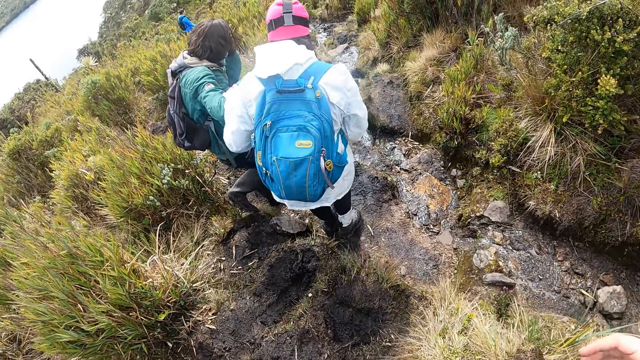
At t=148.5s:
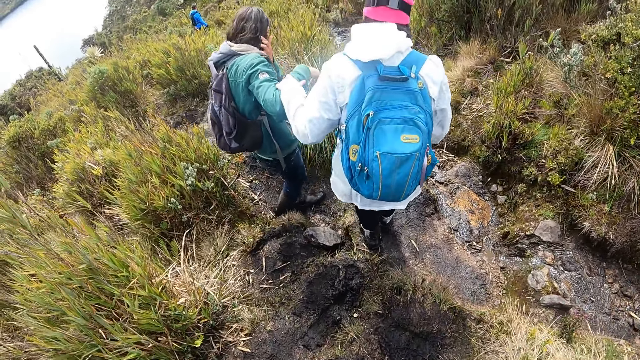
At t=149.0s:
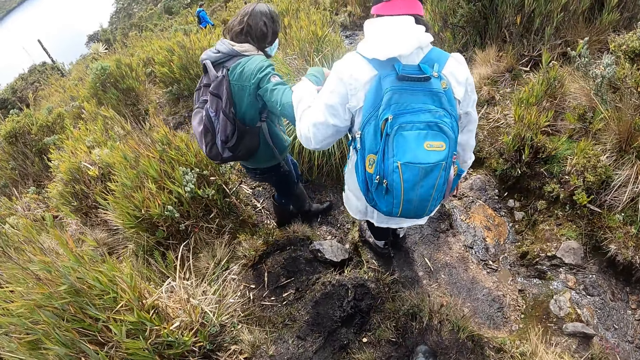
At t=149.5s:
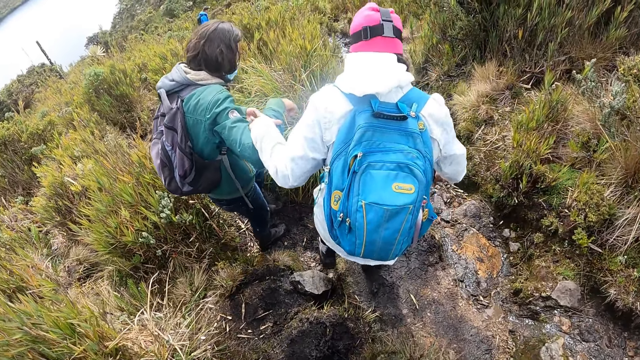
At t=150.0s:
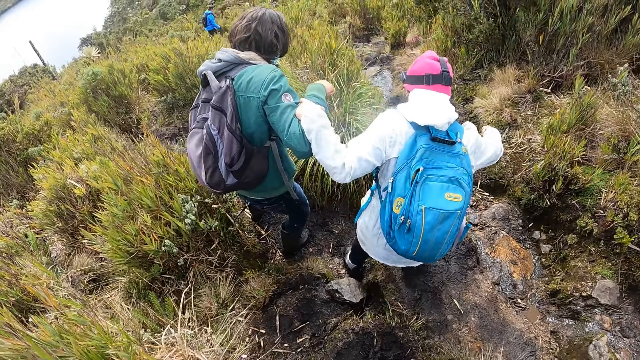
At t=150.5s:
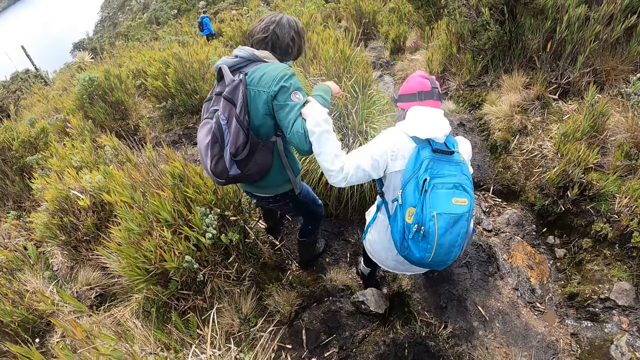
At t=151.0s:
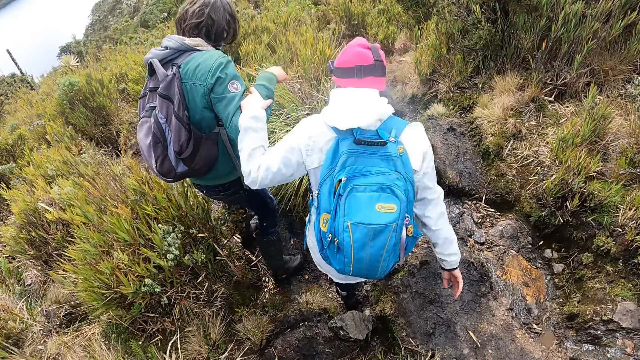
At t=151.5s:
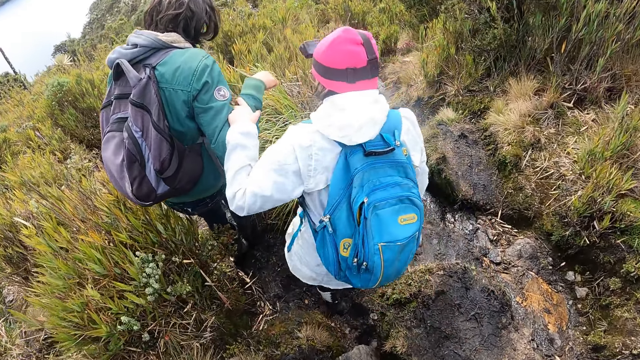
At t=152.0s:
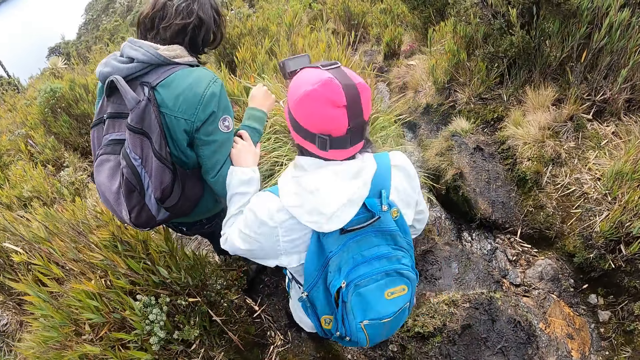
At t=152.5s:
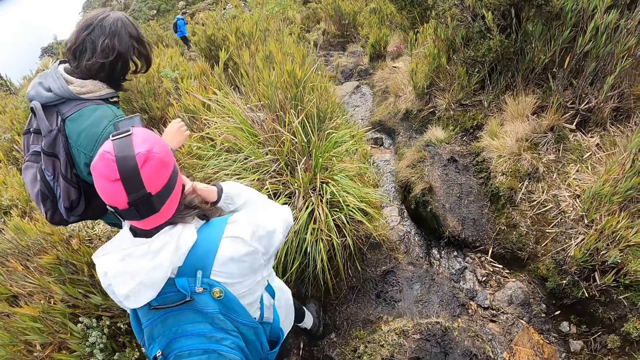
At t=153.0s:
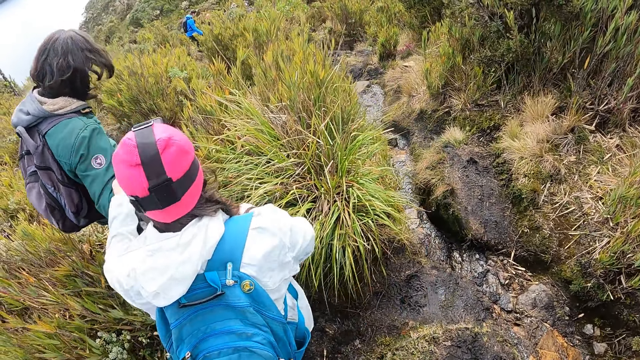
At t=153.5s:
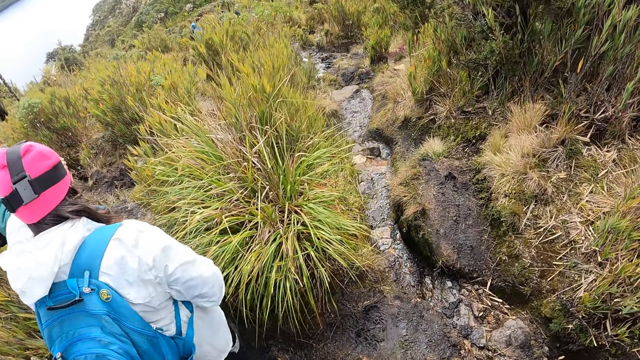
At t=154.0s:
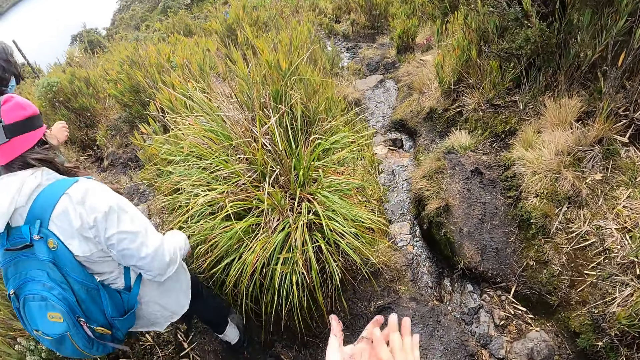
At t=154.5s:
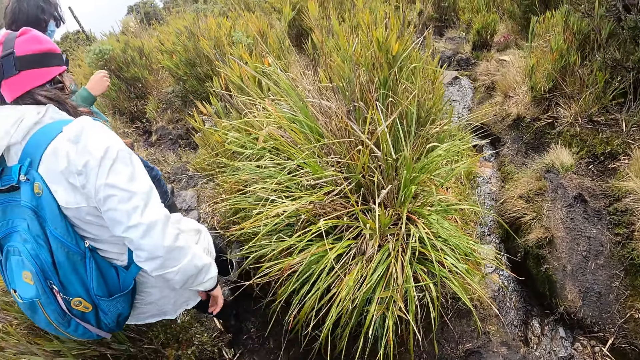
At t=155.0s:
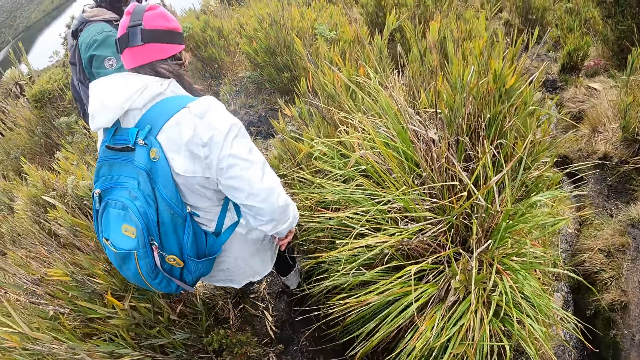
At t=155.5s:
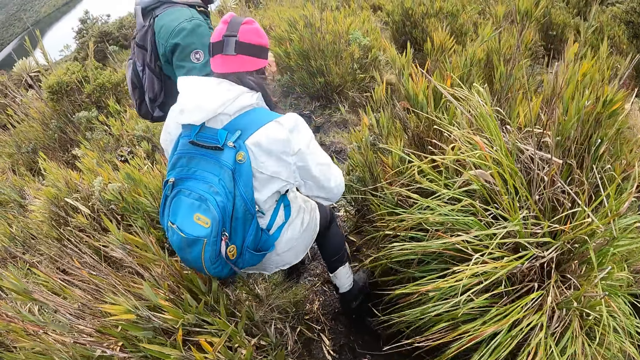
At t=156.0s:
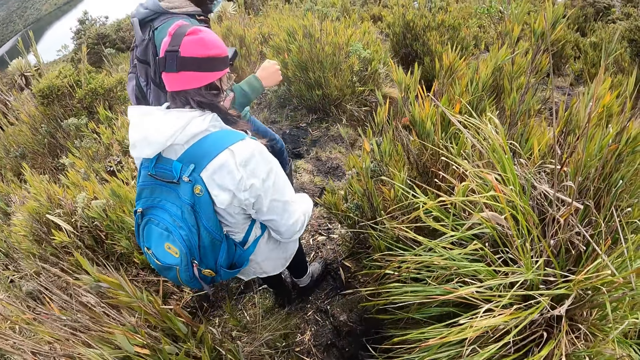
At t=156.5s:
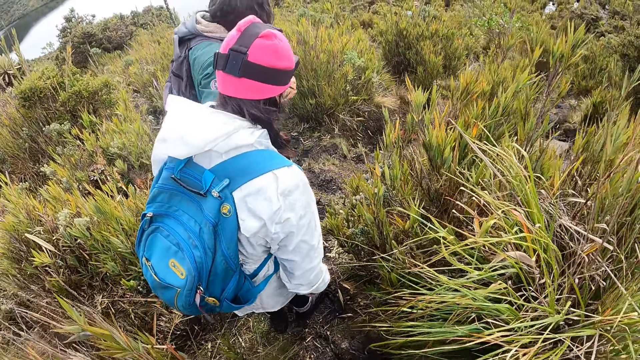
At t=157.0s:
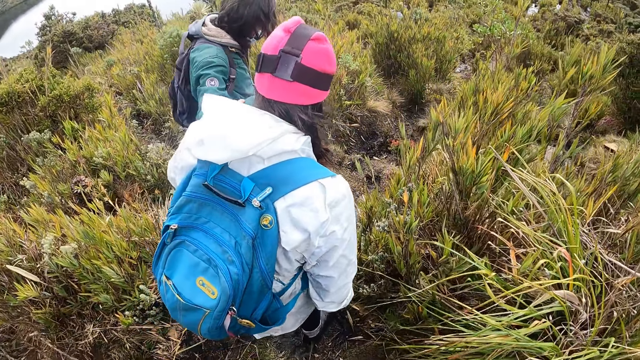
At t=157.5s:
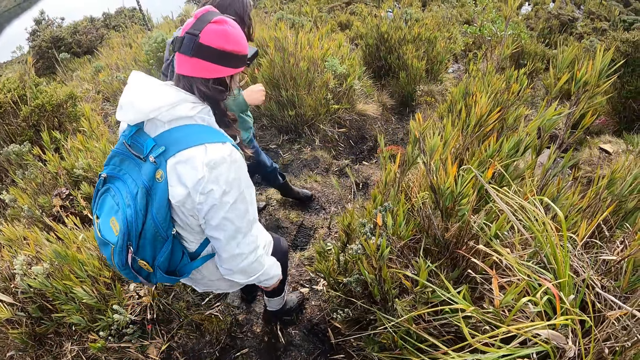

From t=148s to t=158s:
A person touches the hair. Another person walks with the first person. The camera wearer wipes hands. The first person walks ahead with the other person.

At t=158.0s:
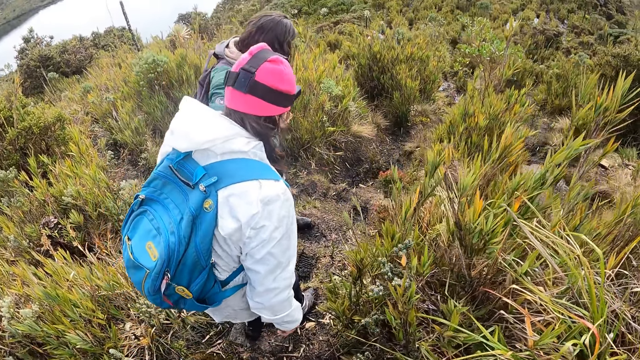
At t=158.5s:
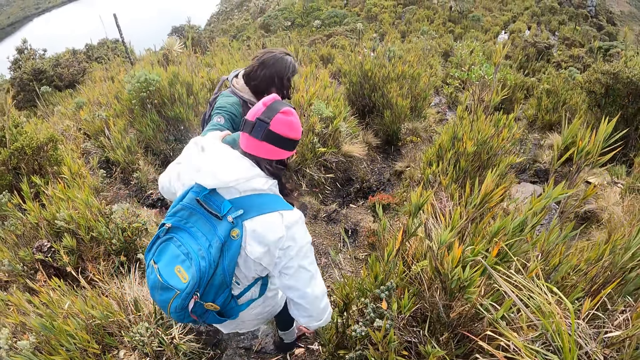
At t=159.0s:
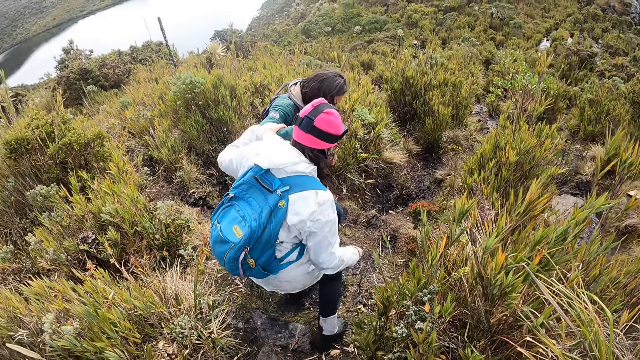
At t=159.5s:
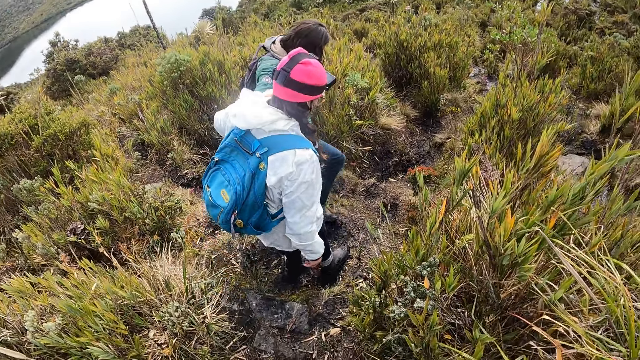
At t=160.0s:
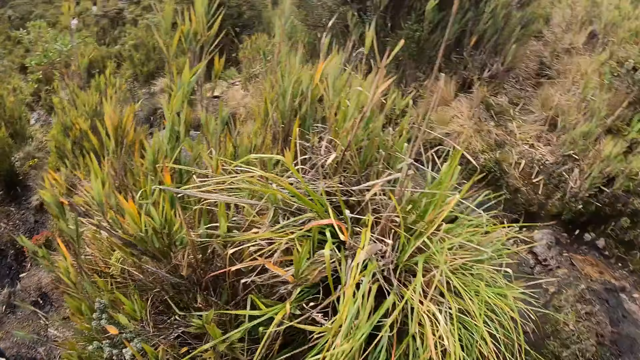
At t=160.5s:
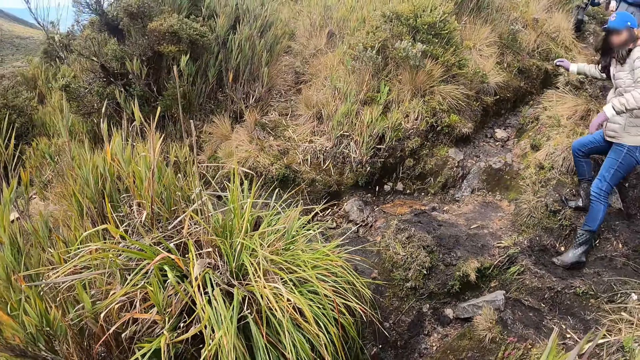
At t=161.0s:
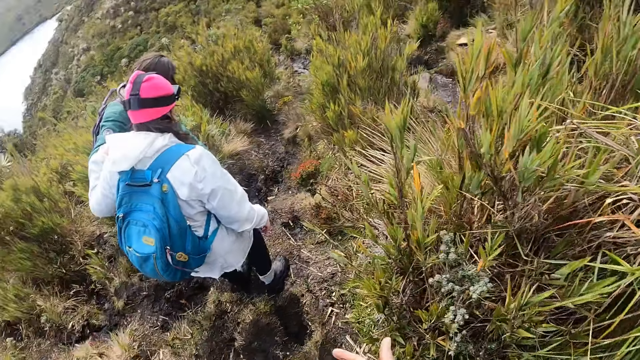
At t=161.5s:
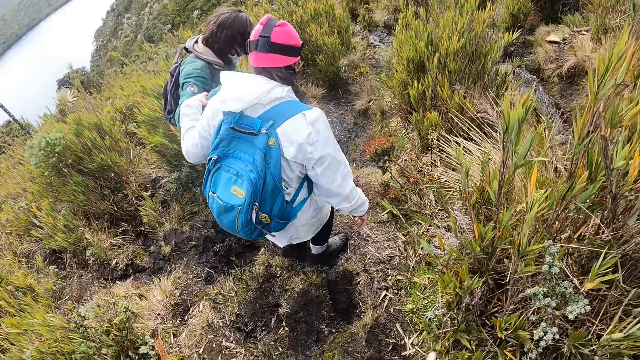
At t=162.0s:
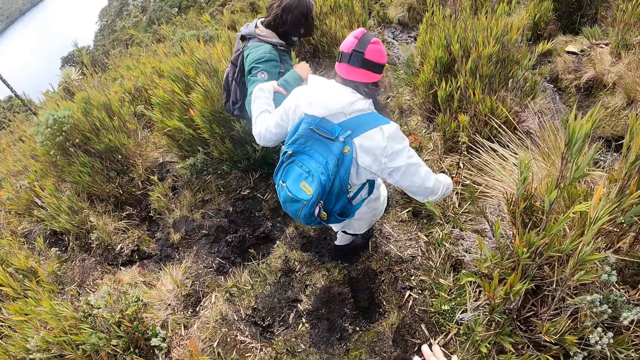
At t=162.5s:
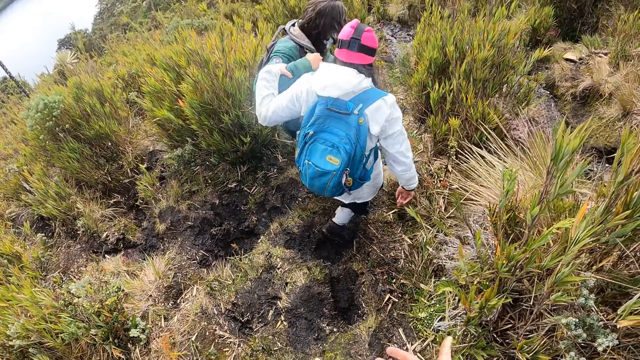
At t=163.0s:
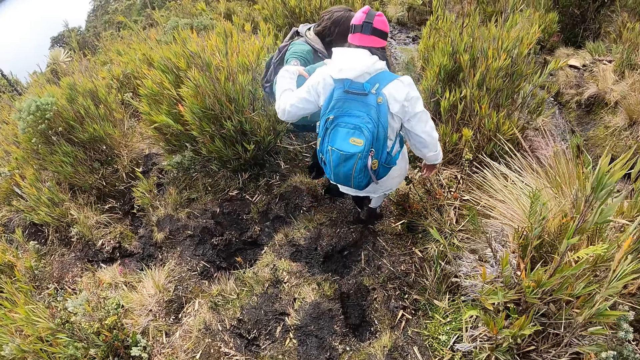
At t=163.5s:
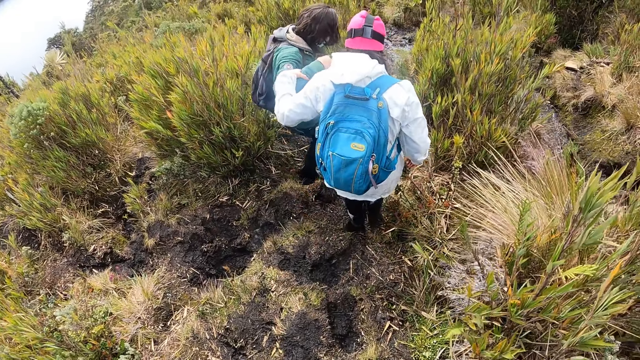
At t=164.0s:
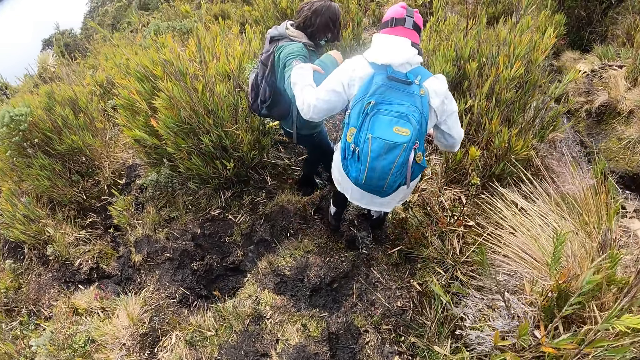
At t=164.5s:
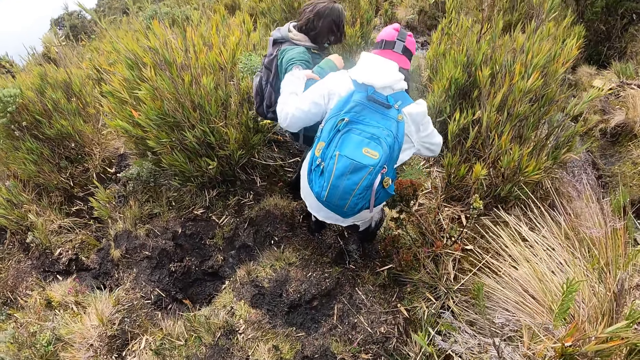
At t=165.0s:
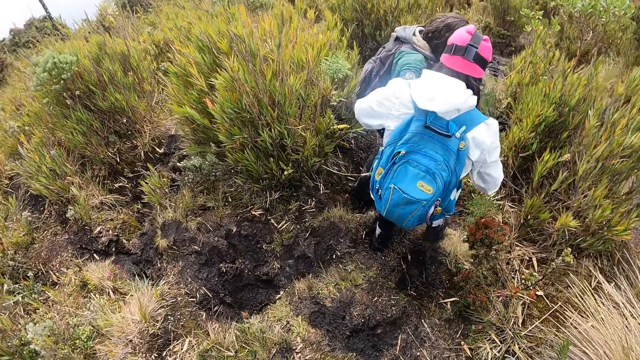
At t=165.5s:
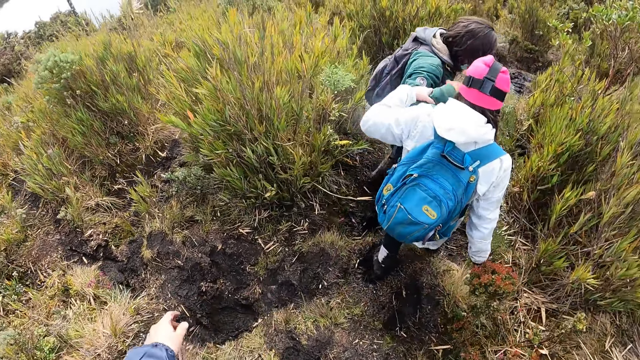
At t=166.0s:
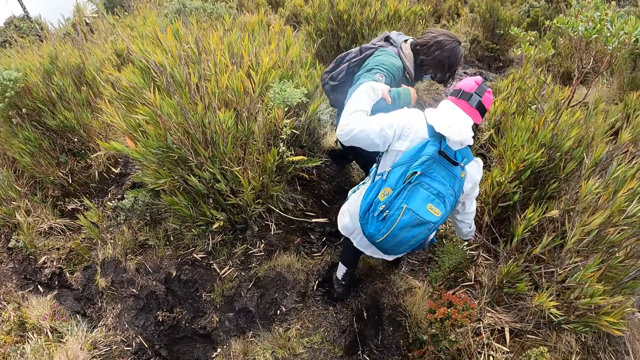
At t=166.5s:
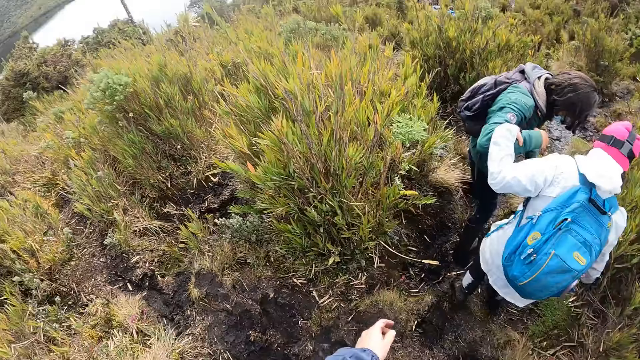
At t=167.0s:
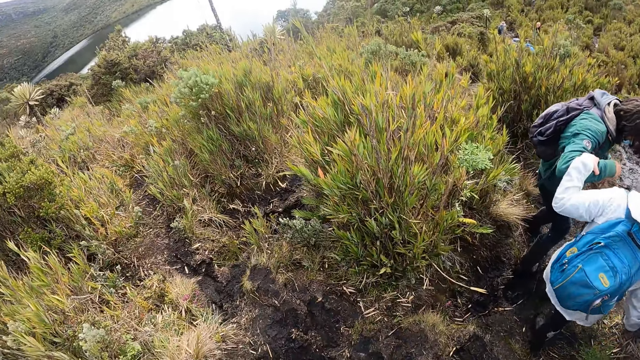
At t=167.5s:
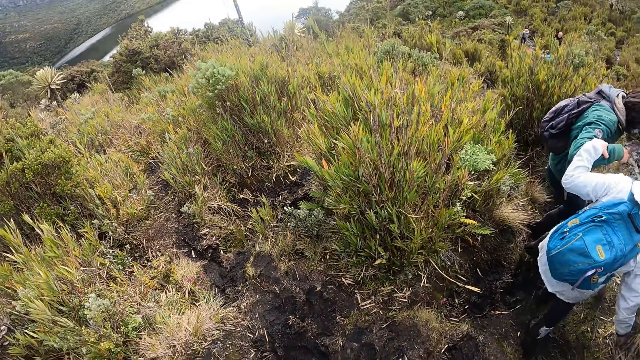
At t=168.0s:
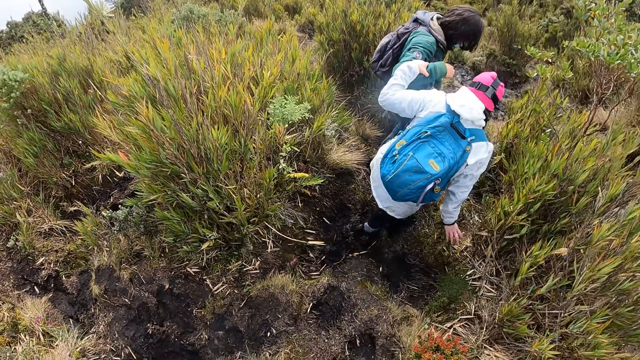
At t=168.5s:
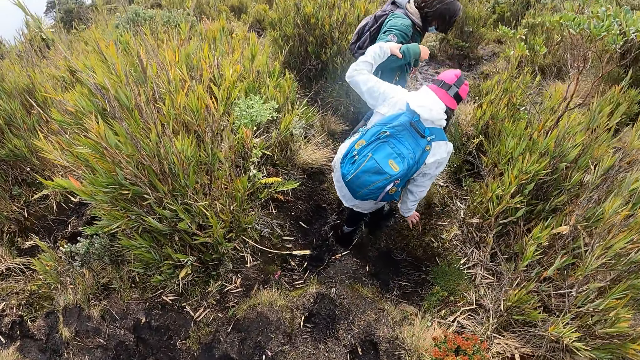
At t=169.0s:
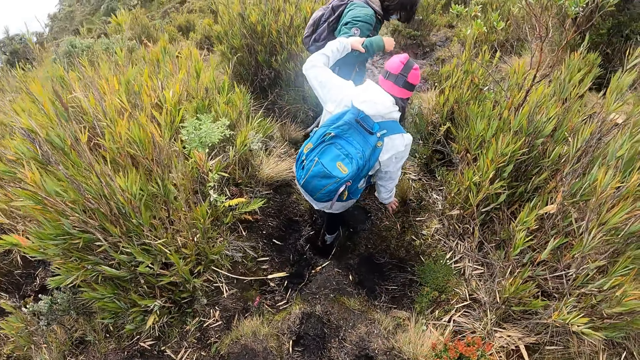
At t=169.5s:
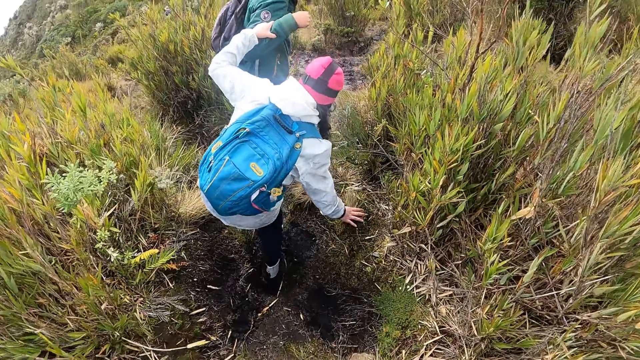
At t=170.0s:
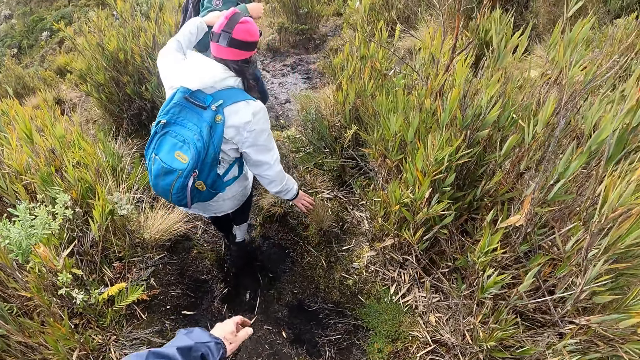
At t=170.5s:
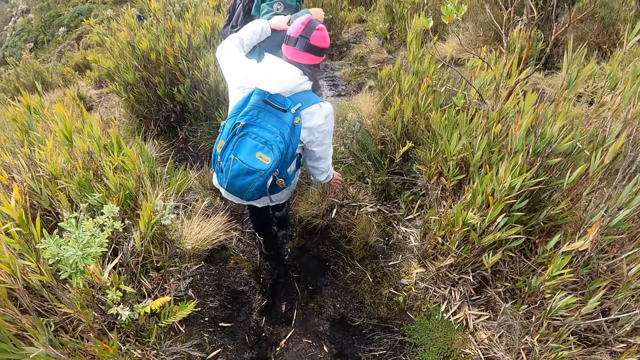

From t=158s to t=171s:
The camera wearer turns around. A person walks behind the camera wearer. The camera wearer turns around. Two other people walk ahead. The camera wearer stretches the left hand and looks aside. The two people walk ahead. The camera wearer moves the left hand and walks on the thicket.
